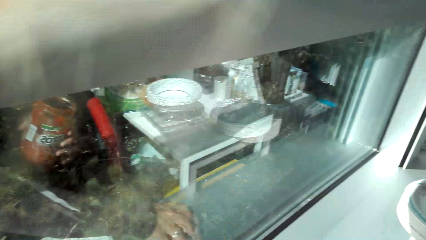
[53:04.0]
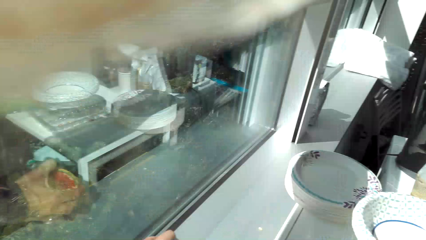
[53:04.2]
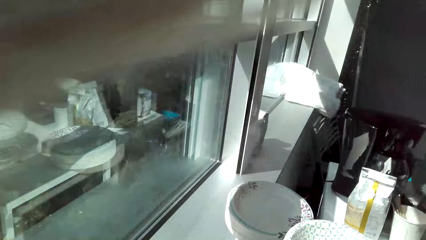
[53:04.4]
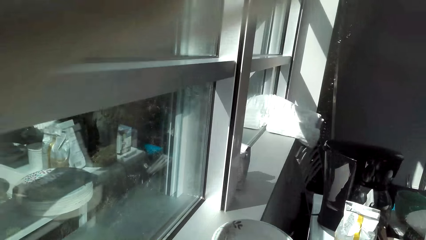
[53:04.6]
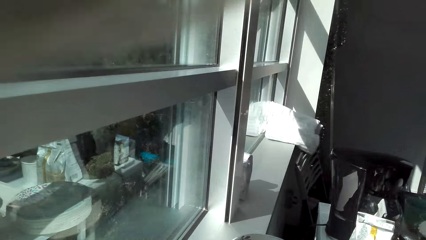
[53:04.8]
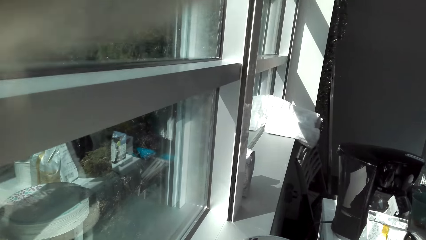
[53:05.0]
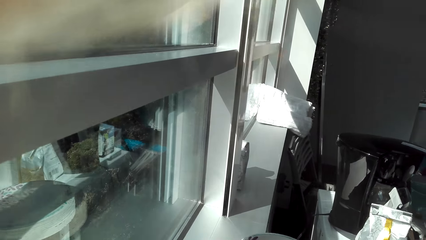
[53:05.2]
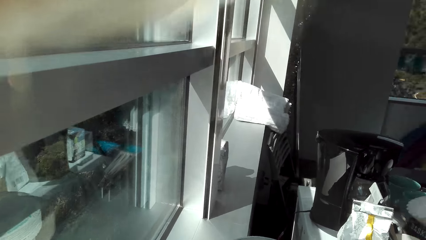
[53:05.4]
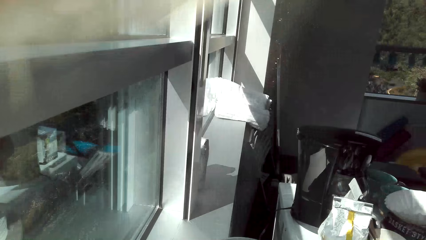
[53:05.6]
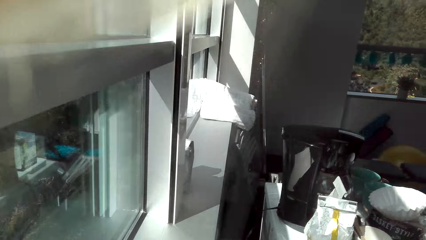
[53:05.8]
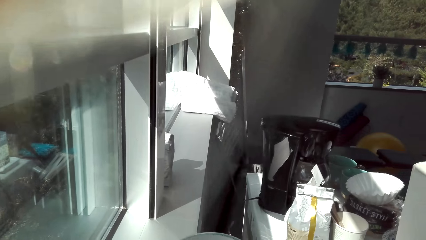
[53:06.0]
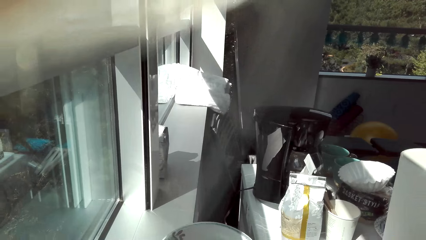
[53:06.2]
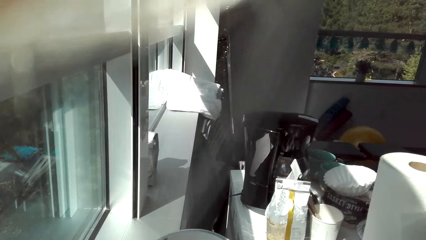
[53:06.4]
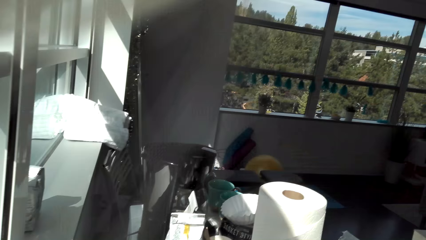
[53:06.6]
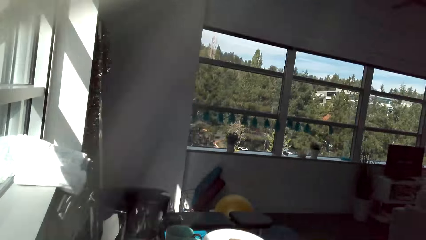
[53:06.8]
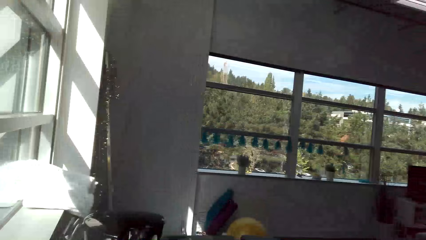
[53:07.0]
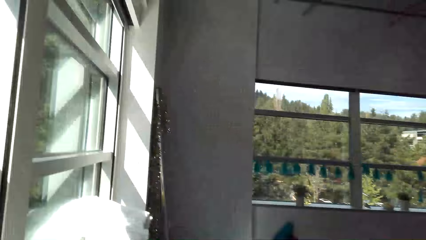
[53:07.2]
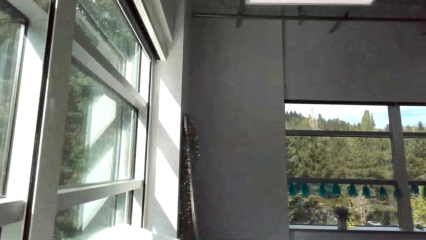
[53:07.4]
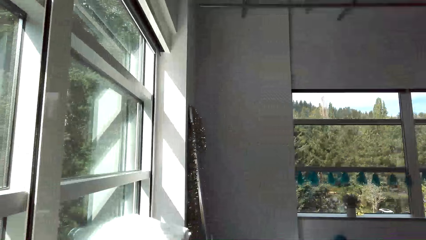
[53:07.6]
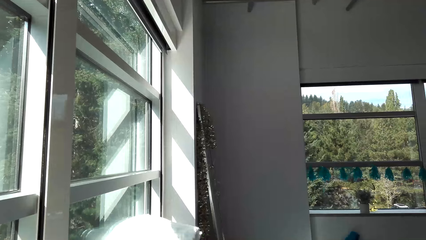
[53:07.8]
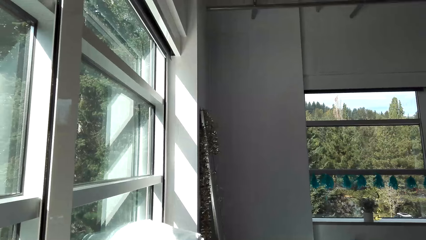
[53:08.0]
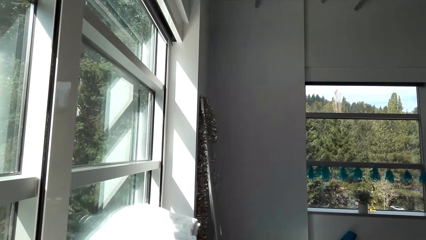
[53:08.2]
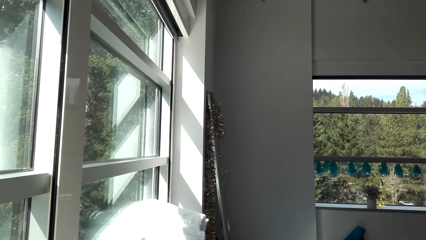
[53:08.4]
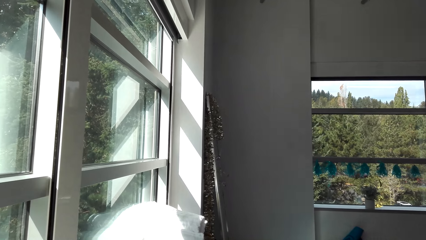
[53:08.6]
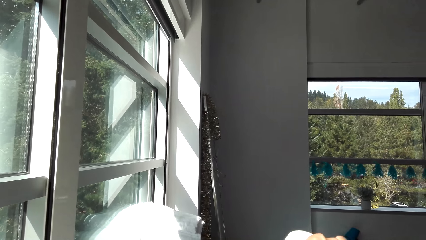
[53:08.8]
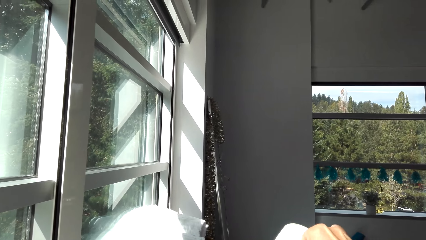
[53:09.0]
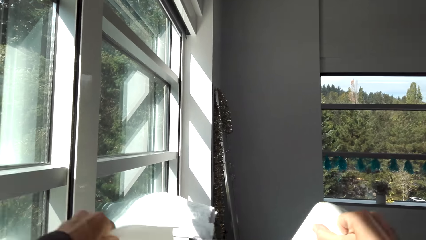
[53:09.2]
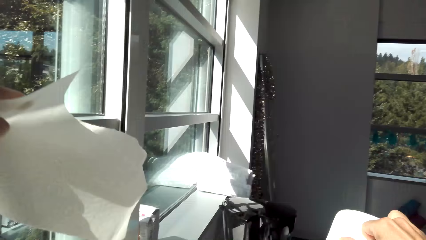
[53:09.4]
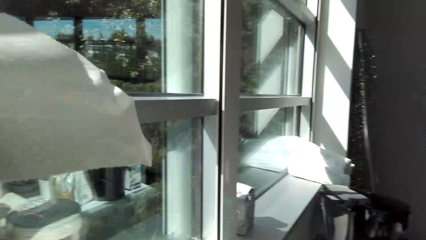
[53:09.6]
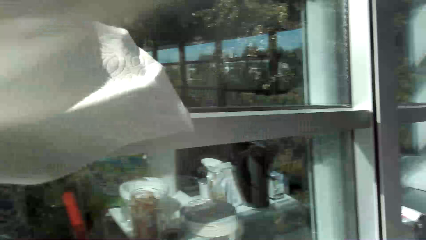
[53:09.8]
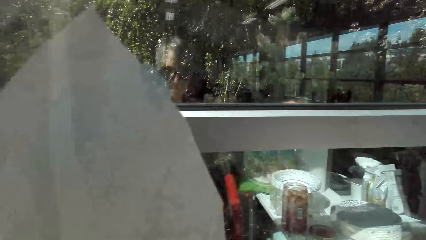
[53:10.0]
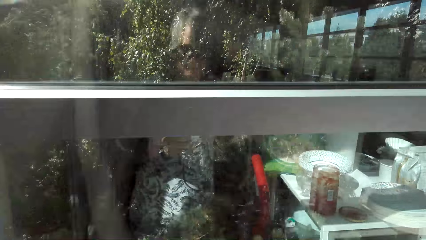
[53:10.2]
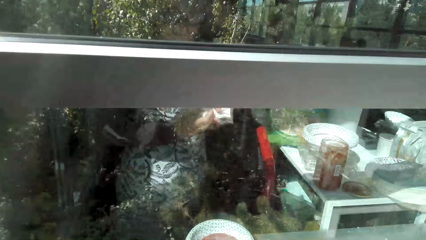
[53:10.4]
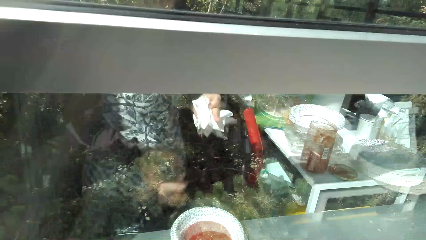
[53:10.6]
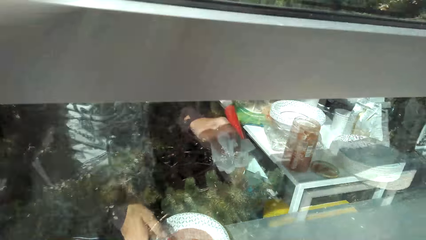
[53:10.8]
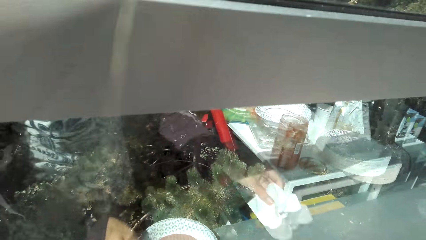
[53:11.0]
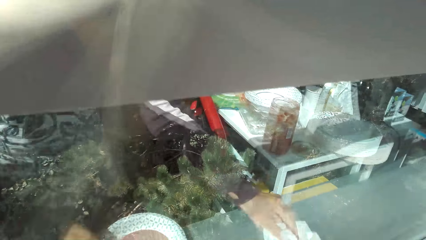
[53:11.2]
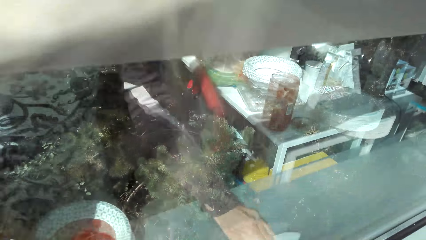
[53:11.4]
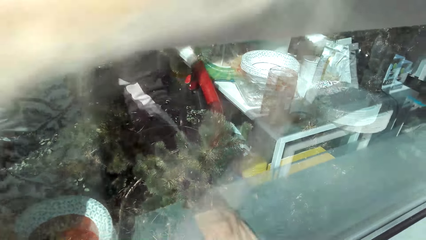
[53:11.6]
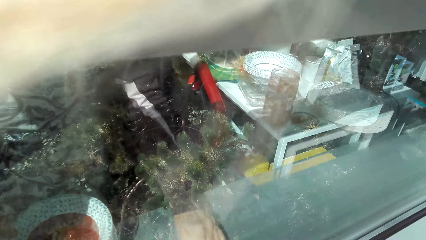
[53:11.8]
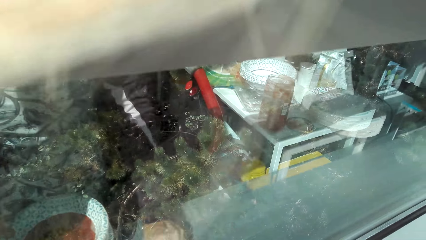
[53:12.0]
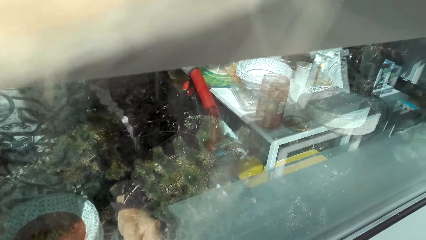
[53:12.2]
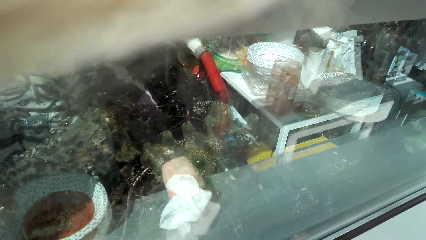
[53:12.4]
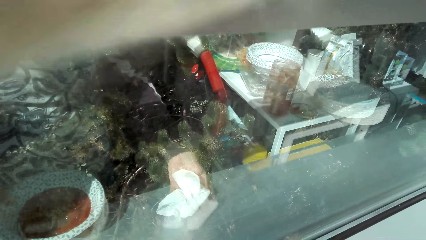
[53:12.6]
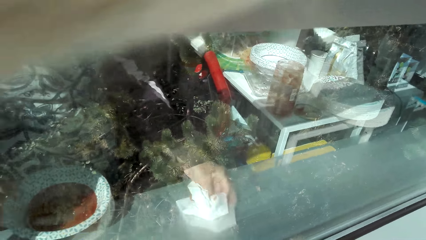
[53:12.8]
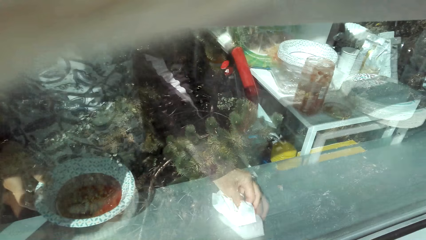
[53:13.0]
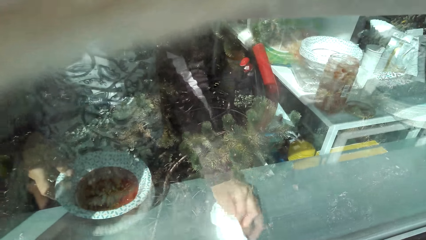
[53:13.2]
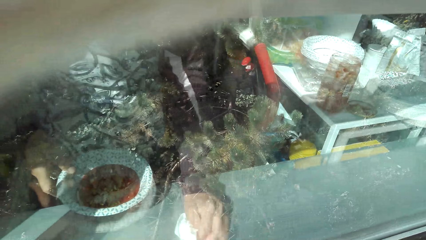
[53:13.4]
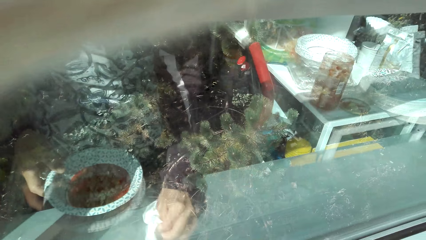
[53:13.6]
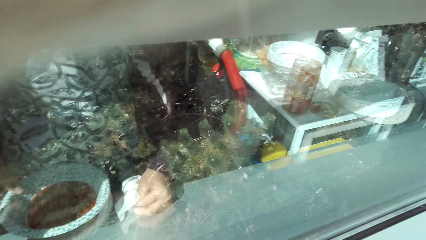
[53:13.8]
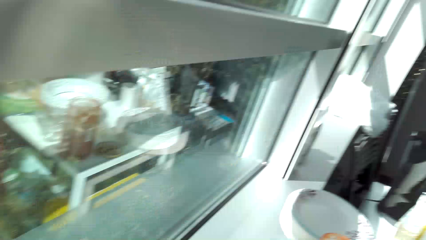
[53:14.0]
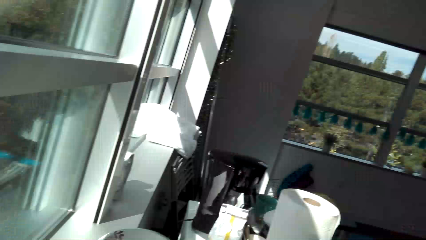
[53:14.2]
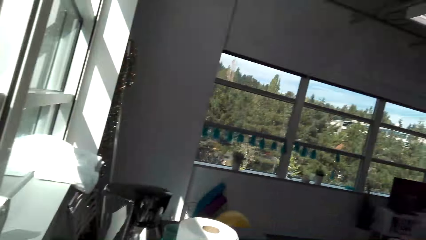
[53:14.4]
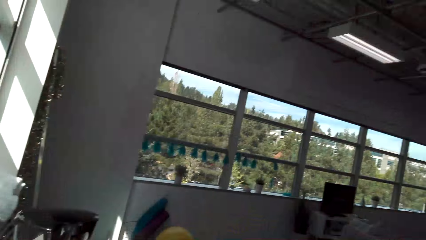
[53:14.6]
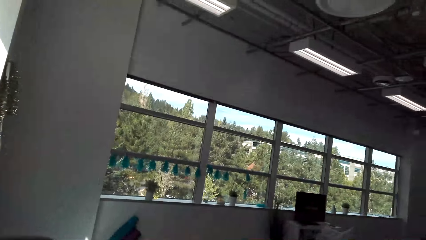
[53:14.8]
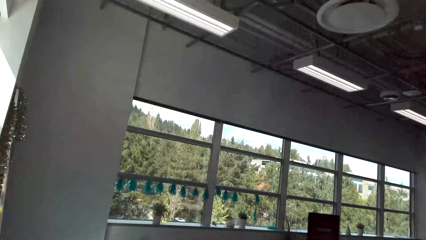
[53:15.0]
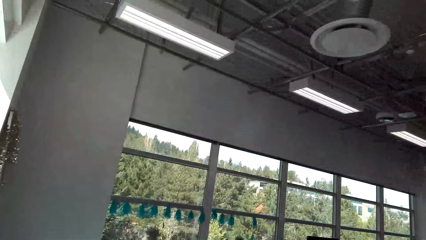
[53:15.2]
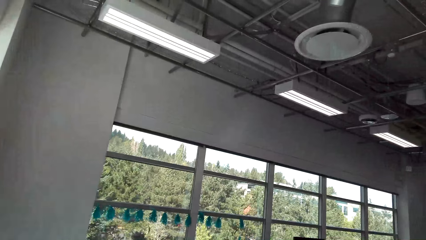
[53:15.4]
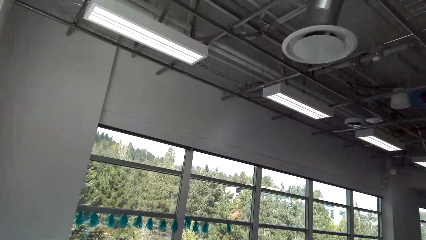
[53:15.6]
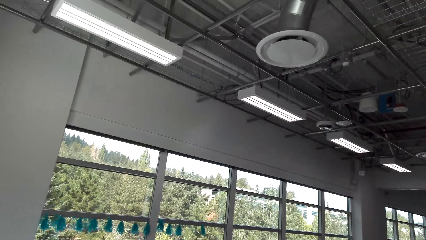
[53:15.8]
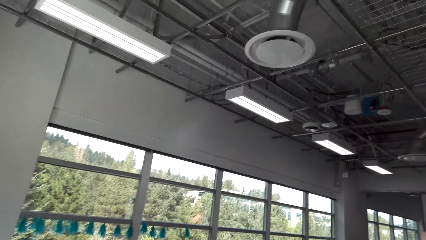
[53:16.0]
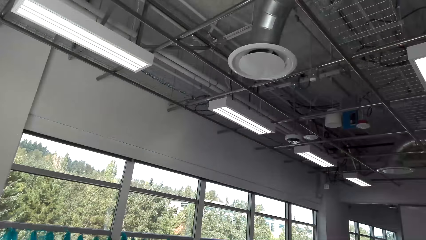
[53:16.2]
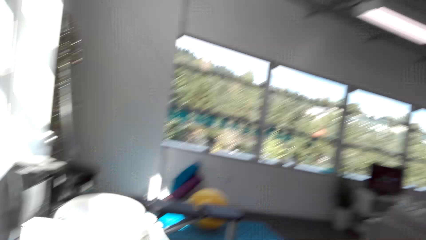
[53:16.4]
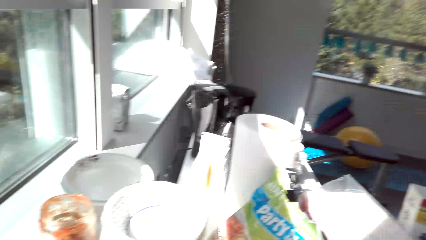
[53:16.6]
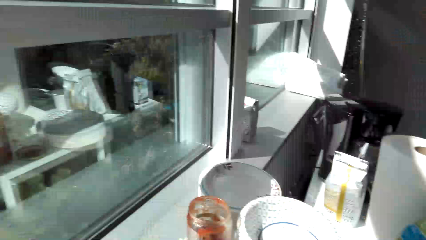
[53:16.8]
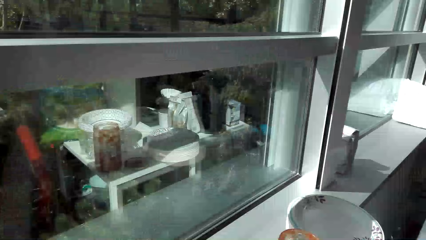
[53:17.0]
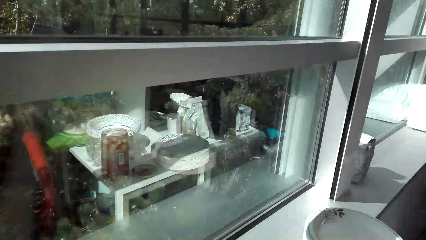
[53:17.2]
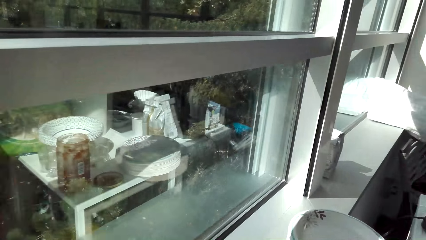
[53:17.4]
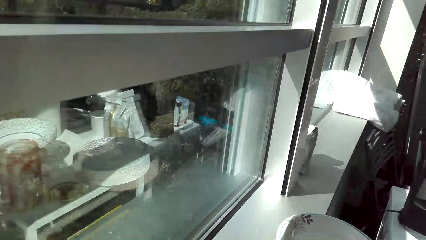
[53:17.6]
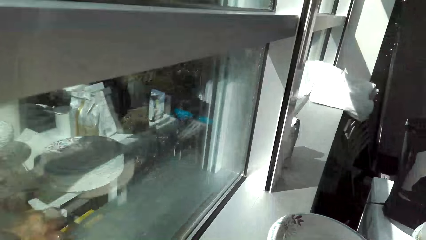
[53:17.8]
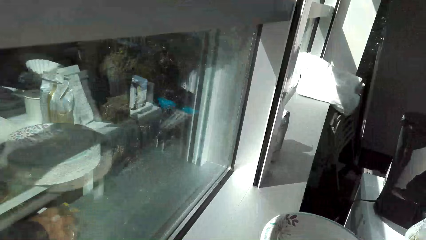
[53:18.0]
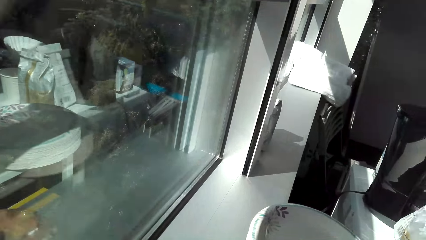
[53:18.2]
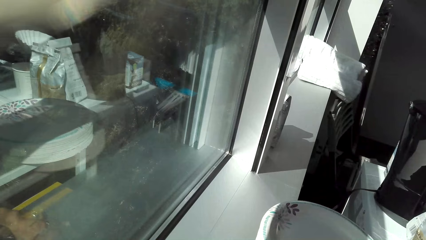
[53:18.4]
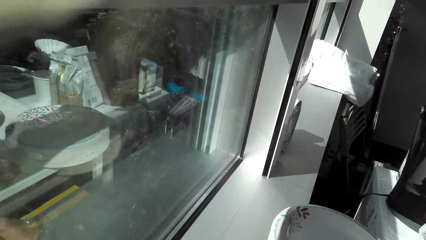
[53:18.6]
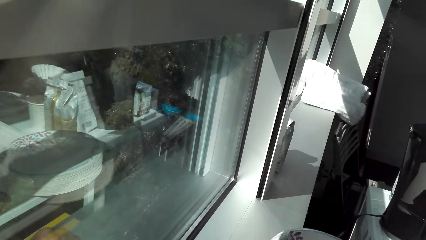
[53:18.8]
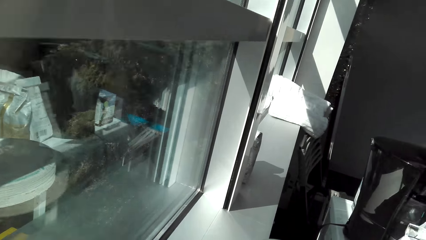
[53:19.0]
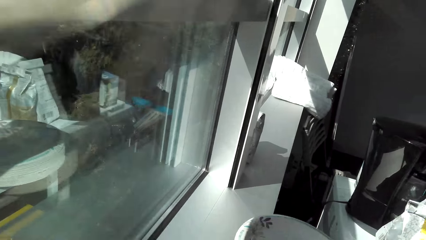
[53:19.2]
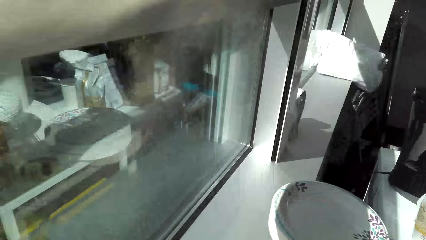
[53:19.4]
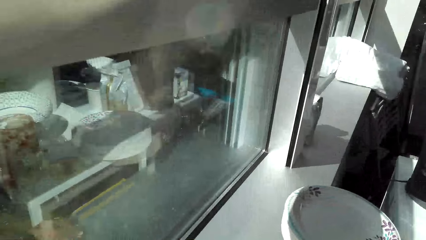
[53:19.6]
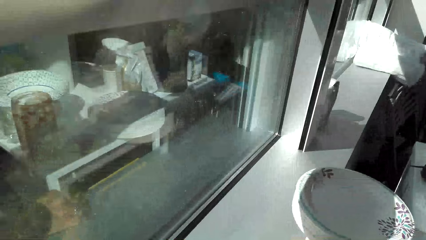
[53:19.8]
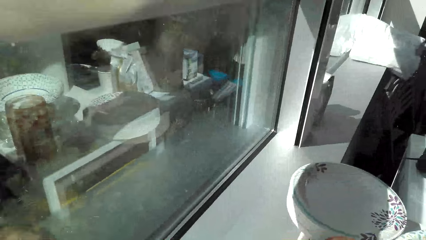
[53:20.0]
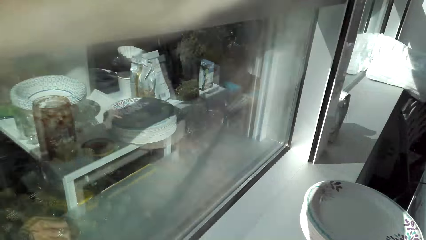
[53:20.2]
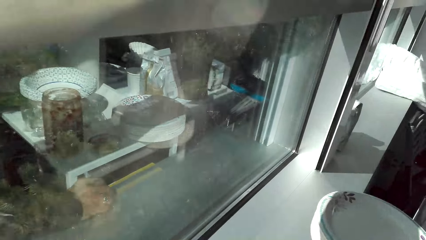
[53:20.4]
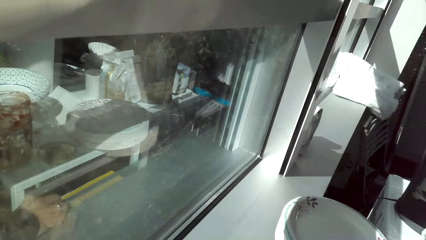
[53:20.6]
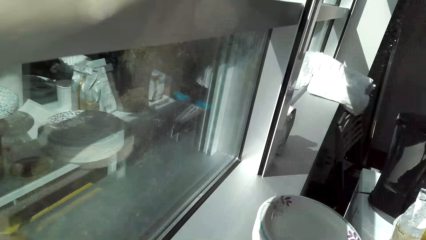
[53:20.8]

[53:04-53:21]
The camera wearer moves around. They pick a serviette. They cut a piece of paper towel. They move around. They move the plate on the window shelf. They look around. They wipe the window shelf with the serviette. They move around. They look around. They wipe the window shelf with the serviette.
